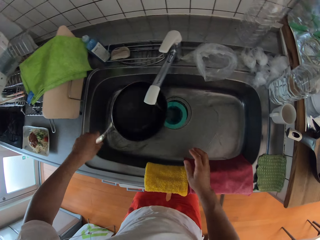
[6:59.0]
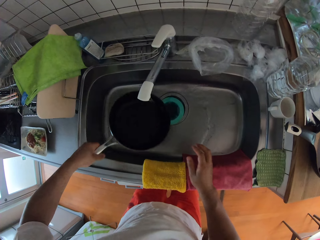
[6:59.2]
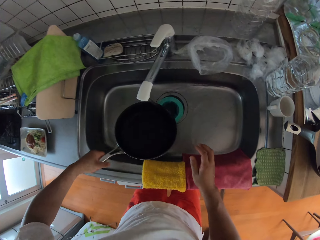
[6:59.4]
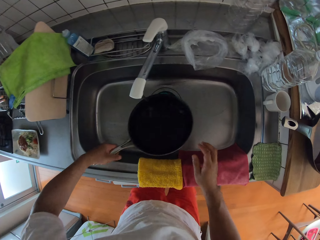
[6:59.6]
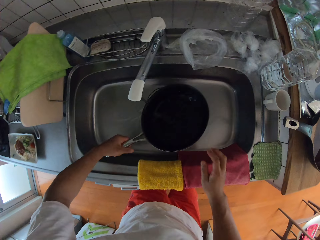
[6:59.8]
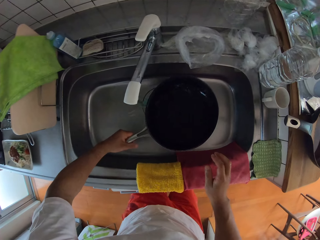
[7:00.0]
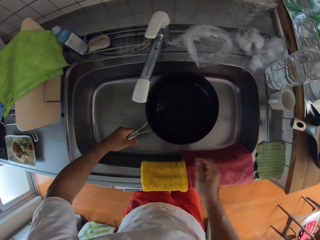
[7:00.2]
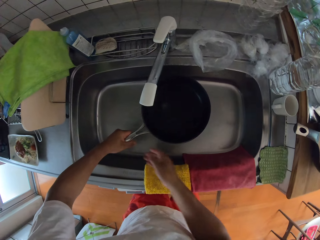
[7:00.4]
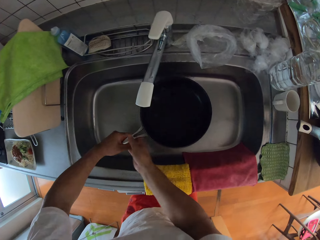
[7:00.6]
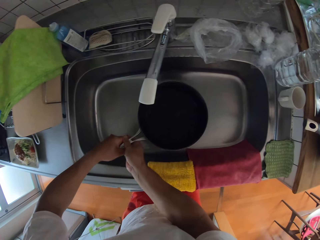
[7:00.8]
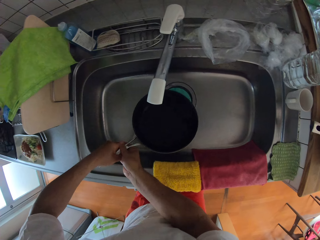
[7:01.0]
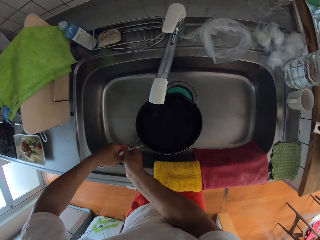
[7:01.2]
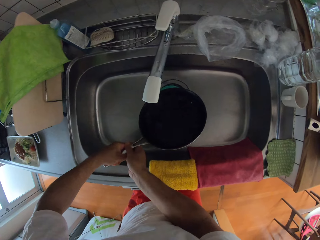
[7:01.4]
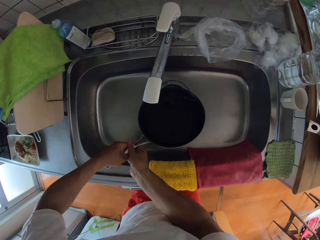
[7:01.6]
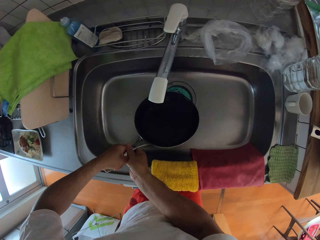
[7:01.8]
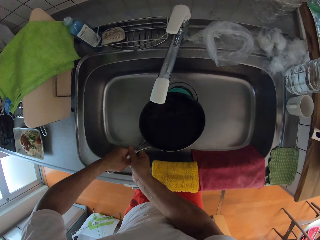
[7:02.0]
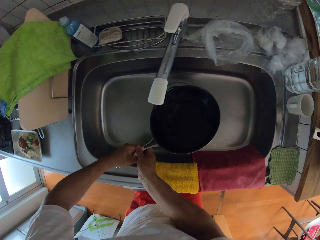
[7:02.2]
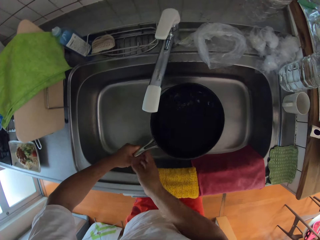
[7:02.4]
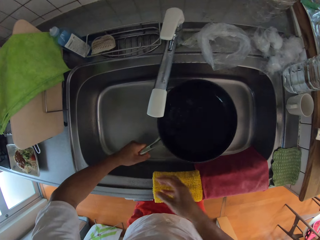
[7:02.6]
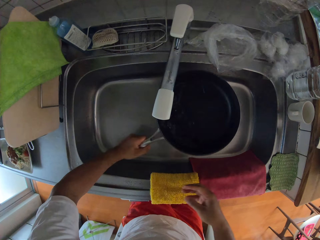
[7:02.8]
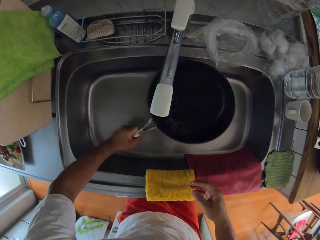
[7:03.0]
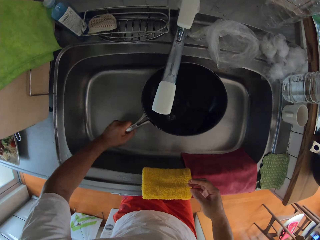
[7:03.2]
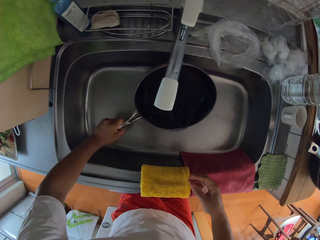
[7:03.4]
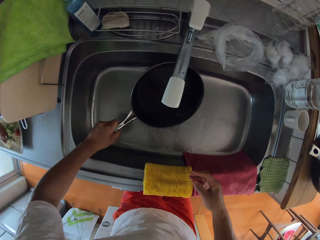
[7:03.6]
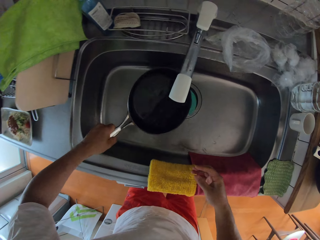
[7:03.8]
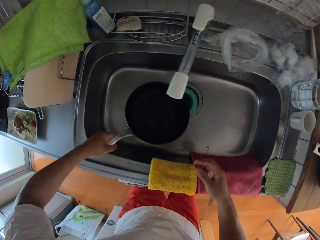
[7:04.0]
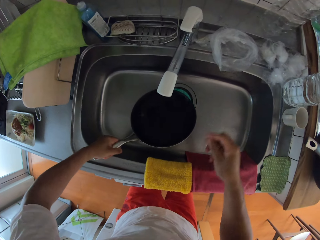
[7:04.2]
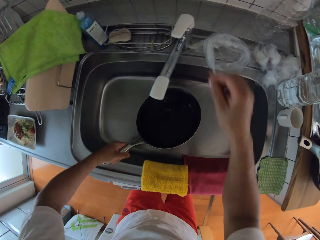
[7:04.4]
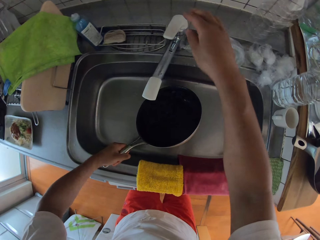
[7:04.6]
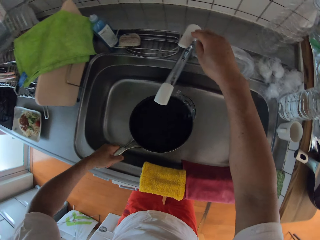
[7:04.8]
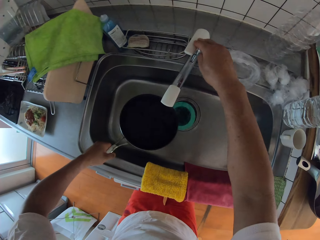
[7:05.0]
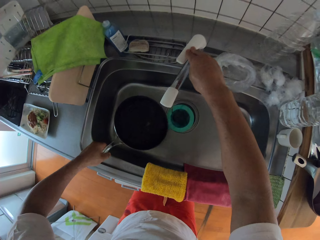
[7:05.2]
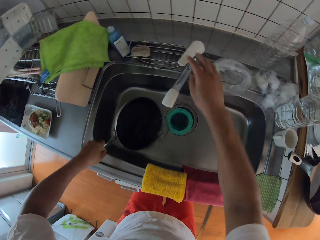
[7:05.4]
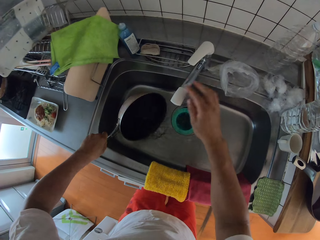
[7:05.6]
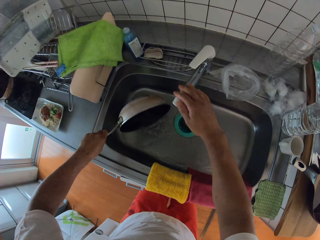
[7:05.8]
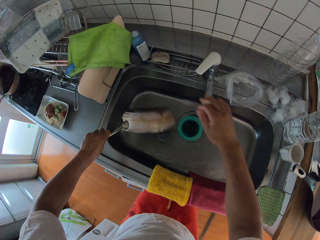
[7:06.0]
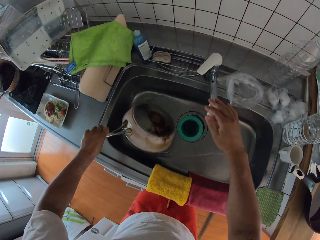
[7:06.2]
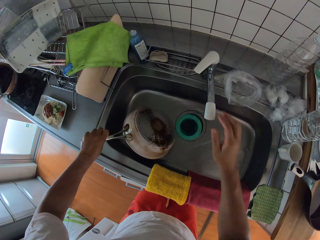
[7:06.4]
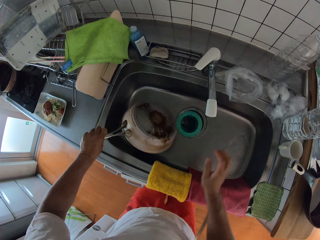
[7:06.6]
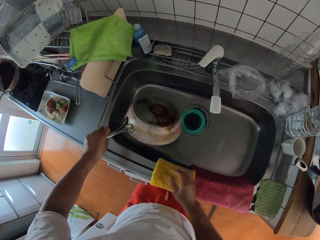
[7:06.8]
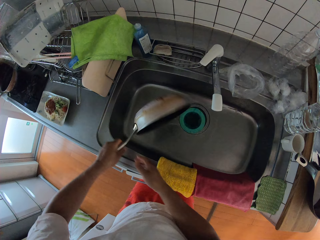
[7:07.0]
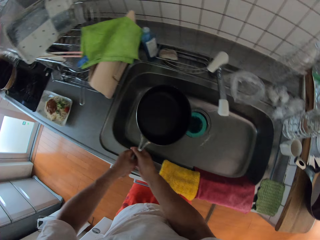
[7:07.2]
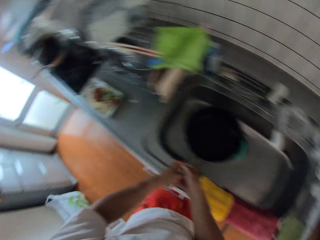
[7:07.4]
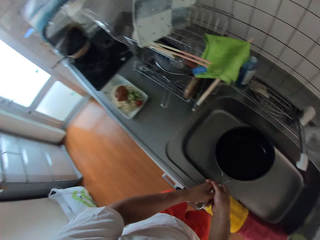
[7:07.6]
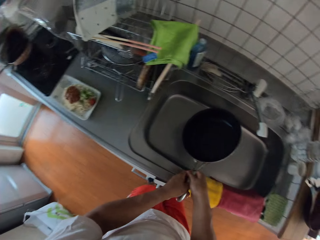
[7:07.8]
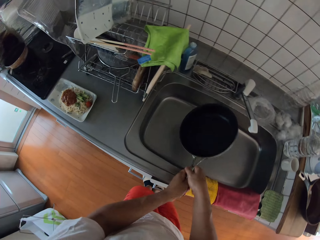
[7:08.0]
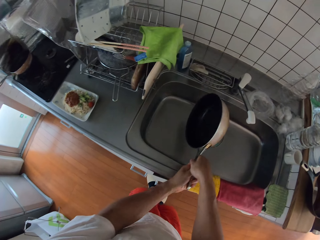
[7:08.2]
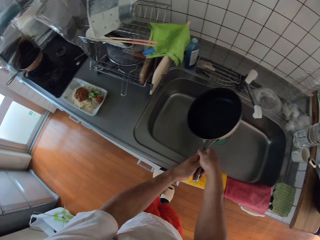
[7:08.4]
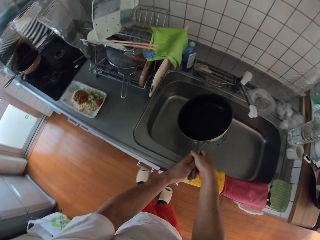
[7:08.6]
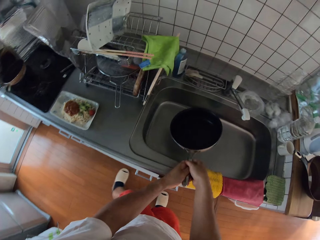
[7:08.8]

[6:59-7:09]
The camera wearer rinses a pan. They turn off the water faucet. They adjust the water faucet.

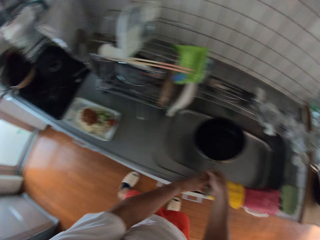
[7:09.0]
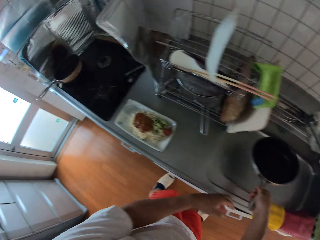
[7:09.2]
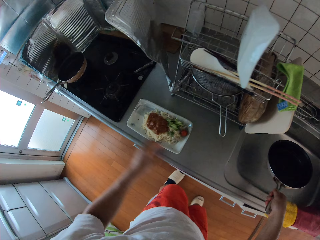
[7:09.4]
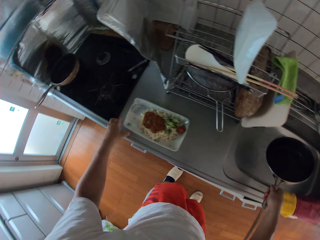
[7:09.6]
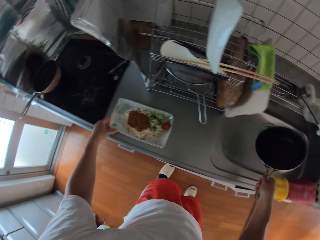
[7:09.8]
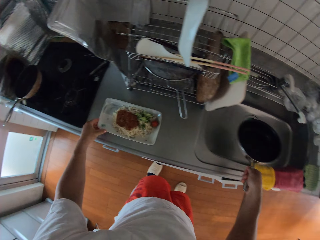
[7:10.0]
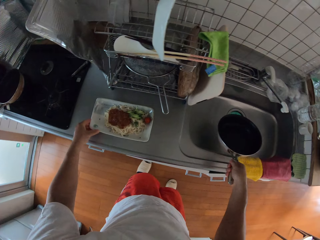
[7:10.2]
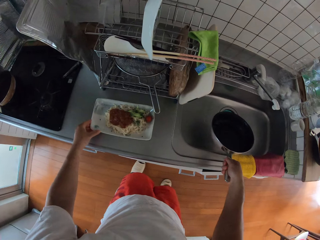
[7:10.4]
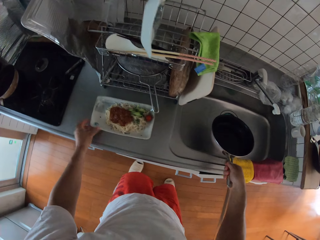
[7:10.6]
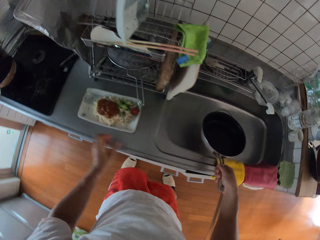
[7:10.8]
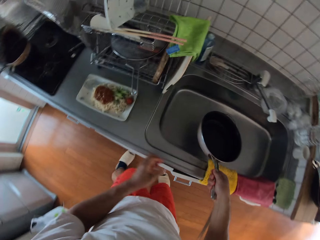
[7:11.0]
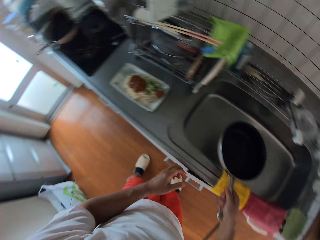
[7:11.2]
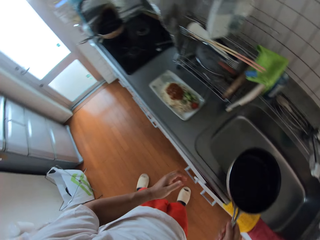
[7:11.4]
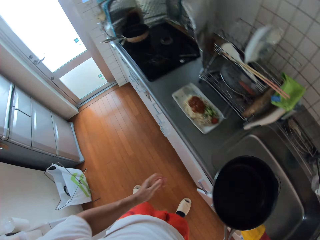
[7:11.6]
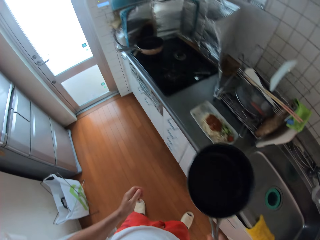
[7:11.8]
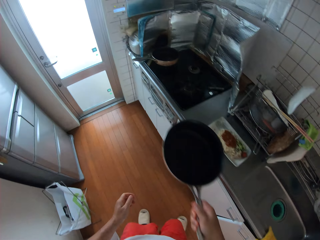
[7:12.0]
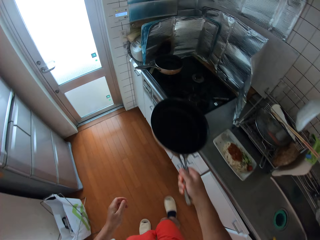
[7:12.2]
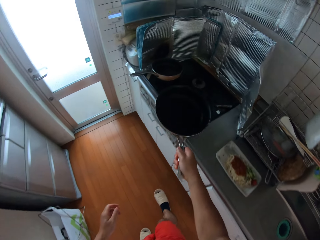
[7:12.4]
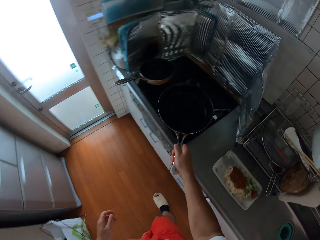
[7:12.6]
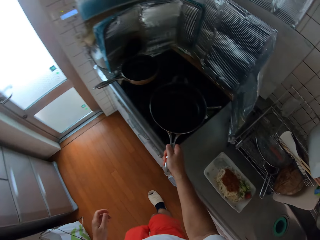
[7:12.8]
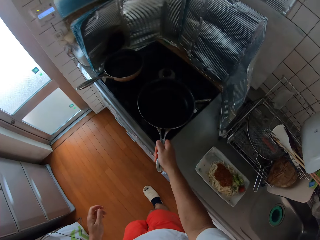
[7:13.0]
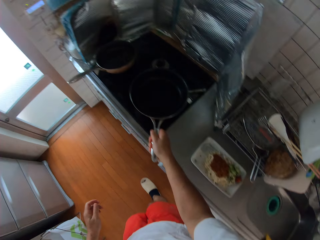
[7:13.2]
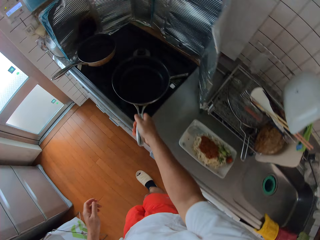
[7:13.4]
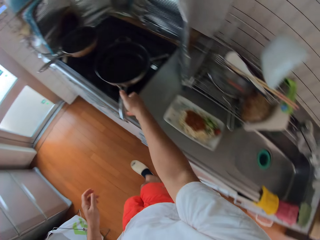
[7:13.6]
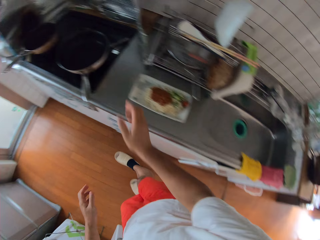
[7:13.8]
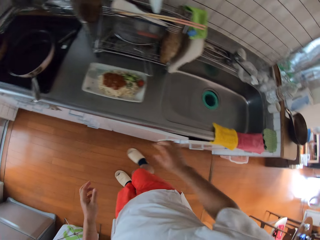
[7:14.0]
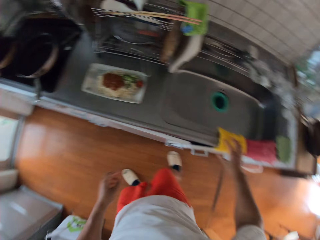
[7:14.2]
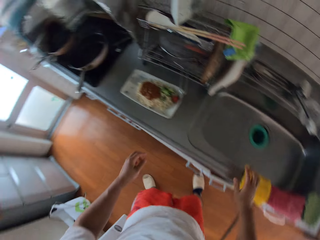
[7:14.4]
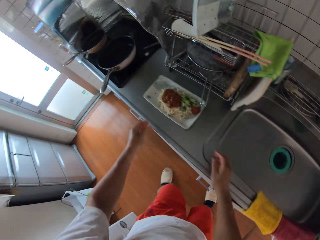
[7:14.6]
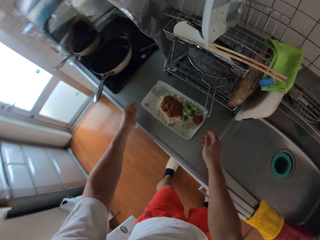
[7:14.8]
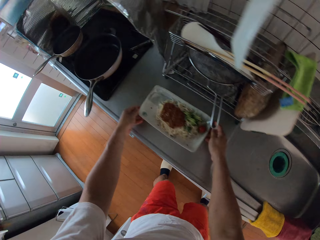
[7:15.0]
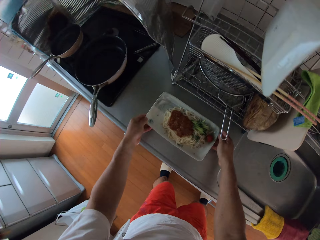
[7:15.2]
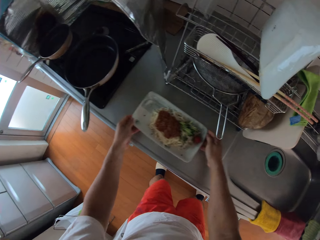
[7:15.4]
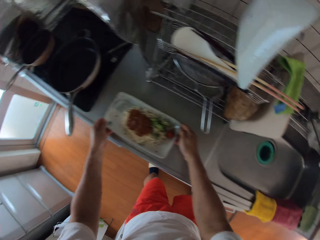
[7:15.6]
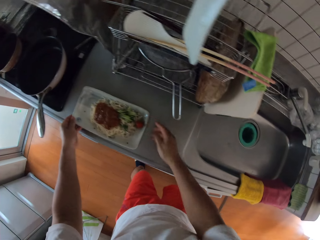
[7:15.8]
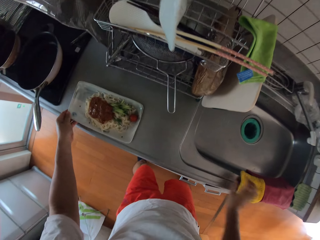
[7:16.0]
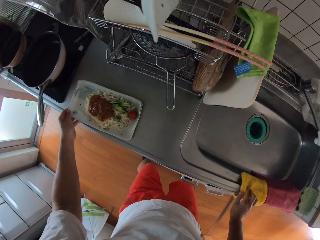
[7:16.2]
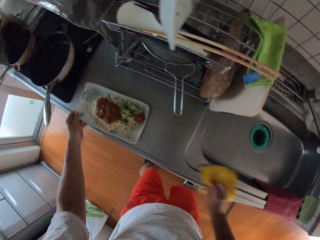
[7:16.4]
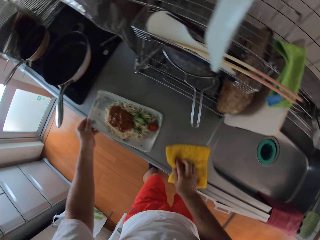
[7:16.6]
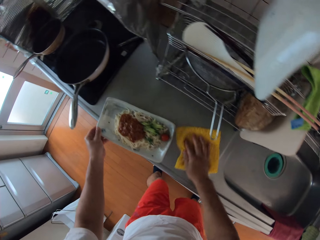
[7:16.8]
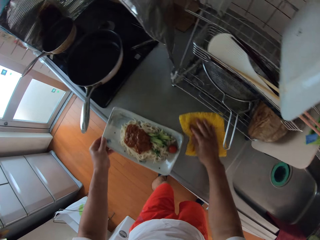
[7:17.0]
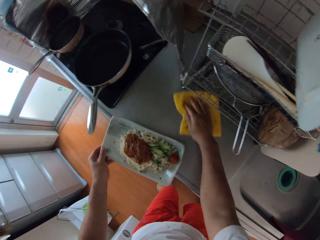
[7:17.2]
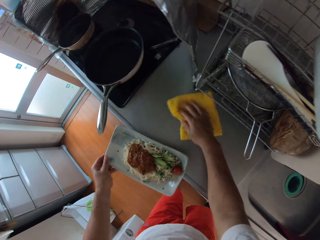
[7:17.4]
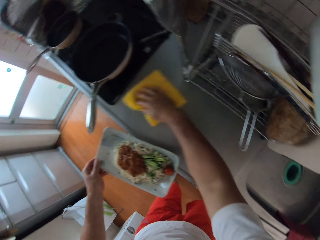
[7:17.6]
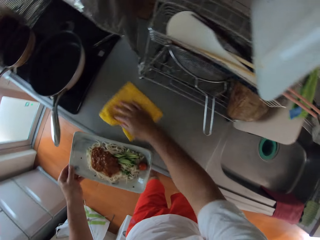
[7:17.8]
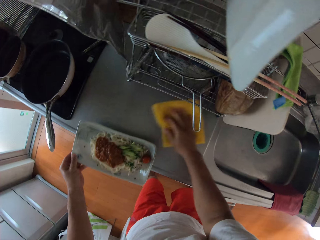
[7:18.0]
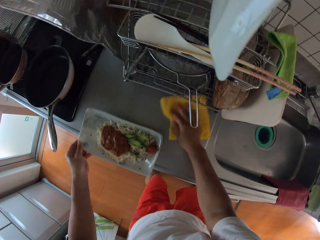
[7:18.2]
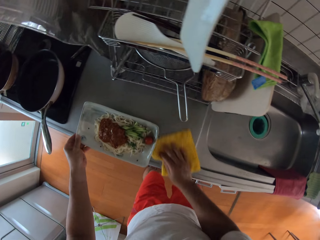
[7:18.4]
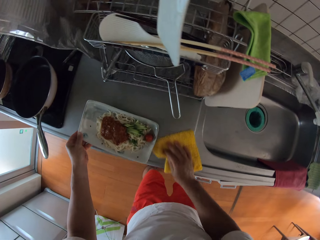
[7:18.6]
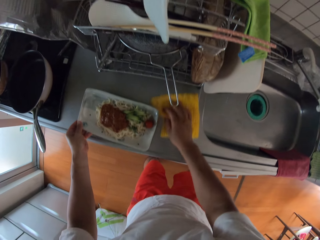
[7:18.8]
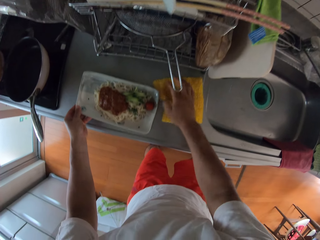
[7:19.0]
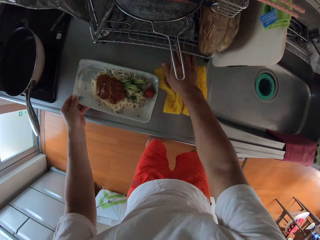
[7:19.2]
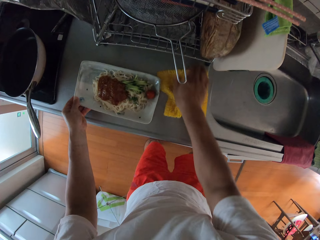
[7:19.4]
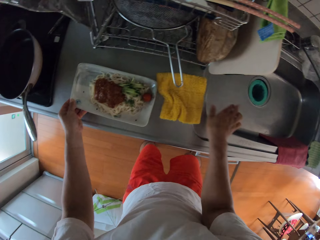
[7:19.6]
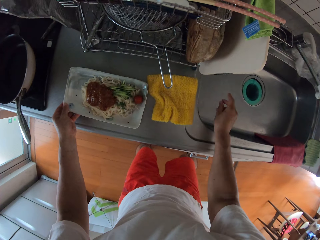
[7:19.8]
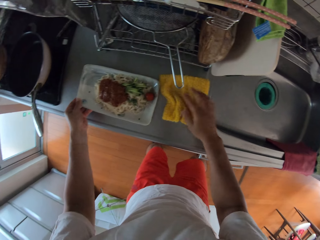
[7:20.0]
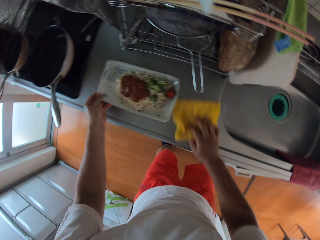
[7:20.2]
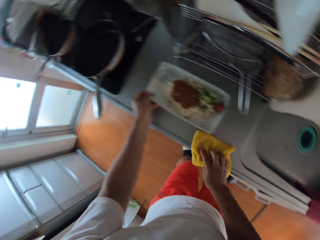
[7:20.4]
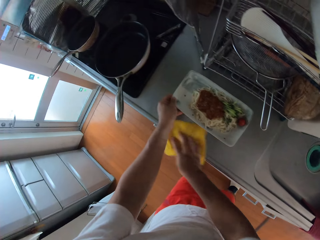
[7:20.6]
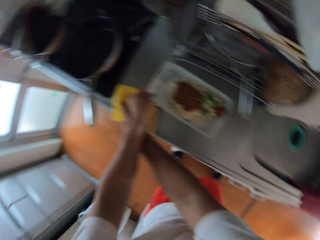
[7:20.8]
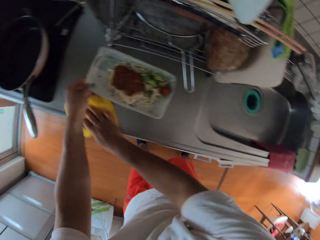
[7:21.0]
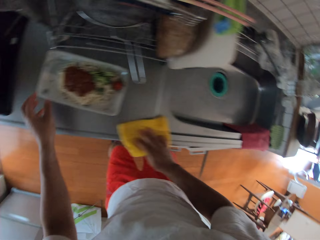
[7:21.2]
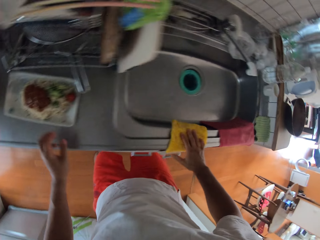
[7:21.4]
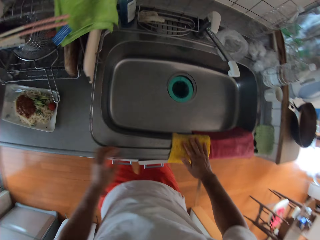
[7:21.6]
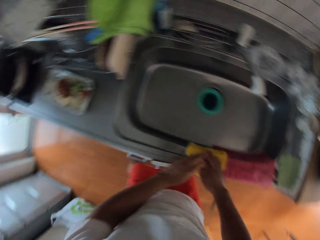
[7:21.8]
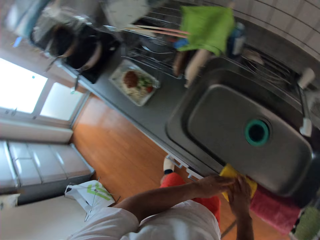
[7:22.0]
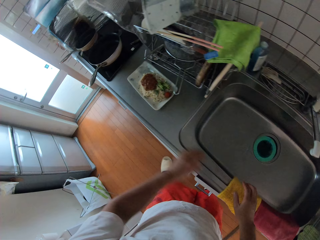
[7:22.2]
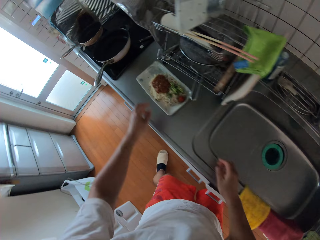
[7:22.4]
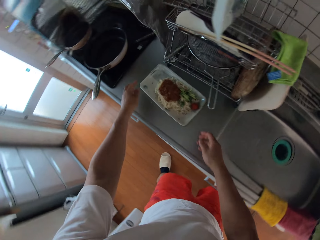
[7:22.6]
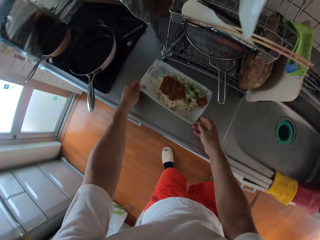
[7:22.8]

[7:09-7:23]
The camera wearer adjusts the plate of spaghetti on the table. They drop the frypan on the cooker. They adjust the plate of spaghetti on the table again. They wipe the table with the towel and pick up the plate of spaghetti on the table. They hold the plate of food. They drop the plate of spaghetti on the table. They wipe the table with the towel.
